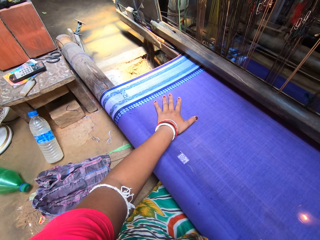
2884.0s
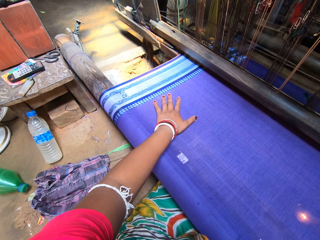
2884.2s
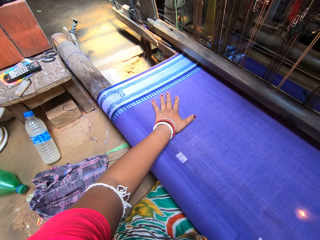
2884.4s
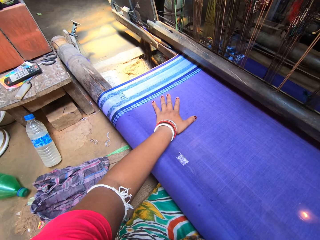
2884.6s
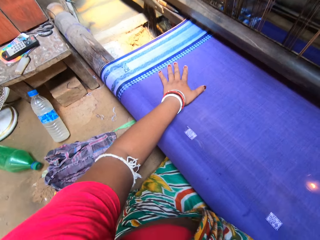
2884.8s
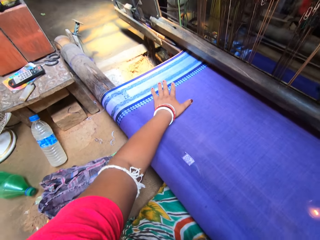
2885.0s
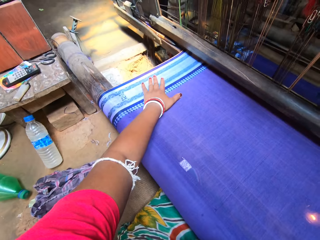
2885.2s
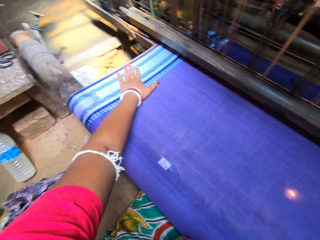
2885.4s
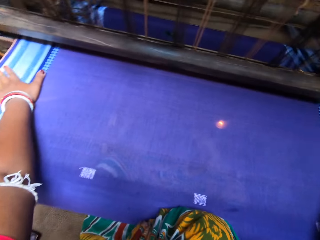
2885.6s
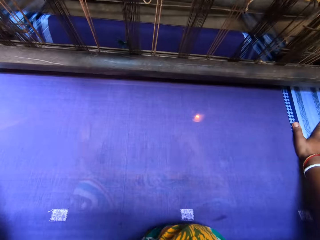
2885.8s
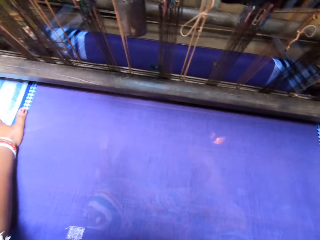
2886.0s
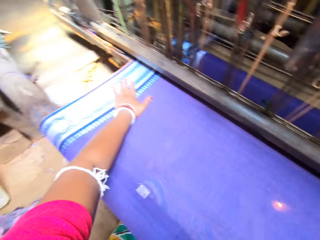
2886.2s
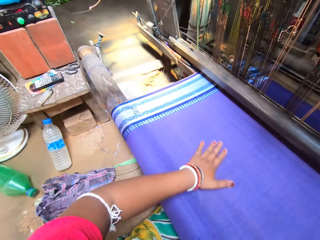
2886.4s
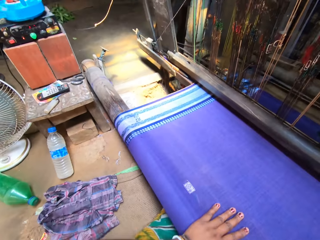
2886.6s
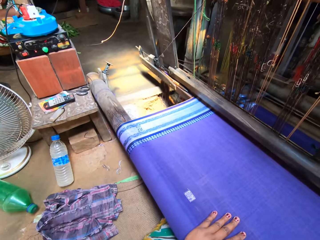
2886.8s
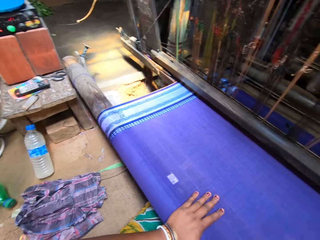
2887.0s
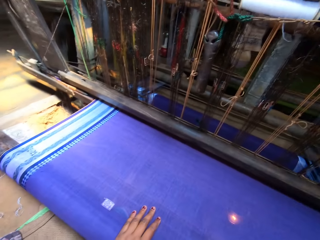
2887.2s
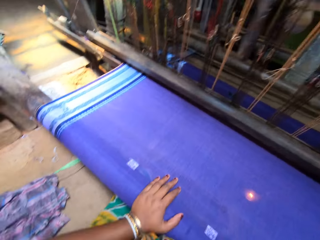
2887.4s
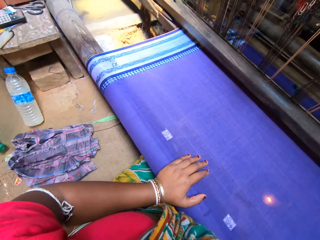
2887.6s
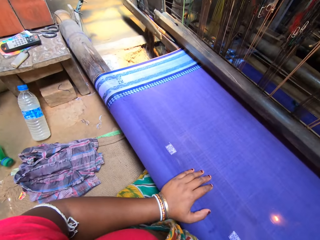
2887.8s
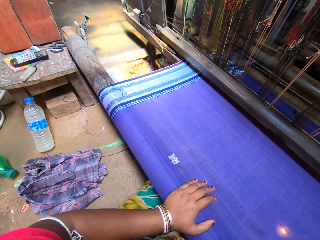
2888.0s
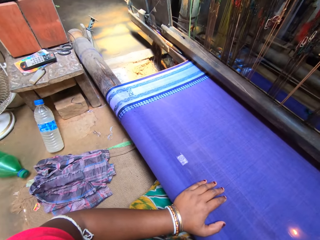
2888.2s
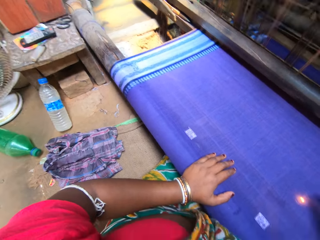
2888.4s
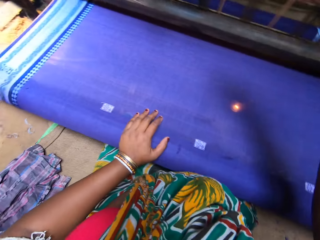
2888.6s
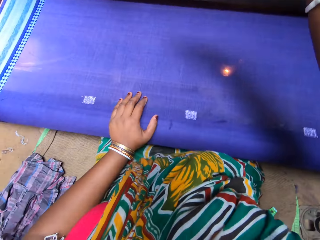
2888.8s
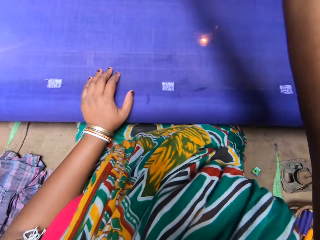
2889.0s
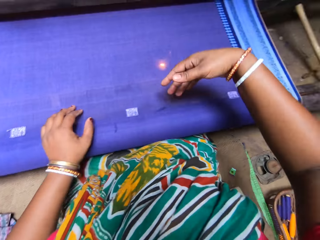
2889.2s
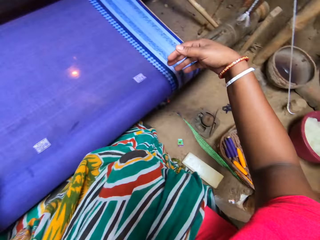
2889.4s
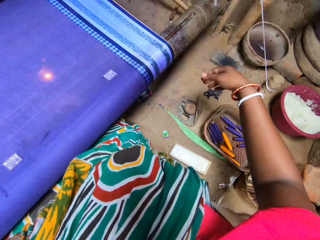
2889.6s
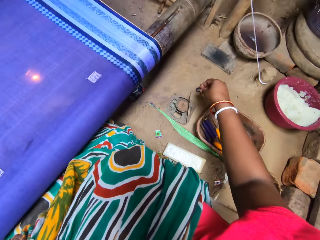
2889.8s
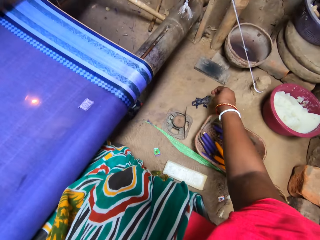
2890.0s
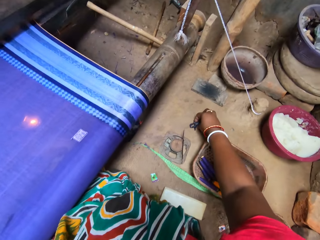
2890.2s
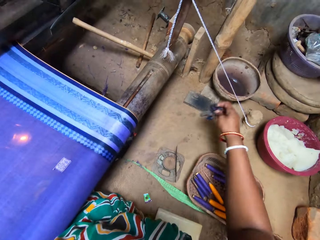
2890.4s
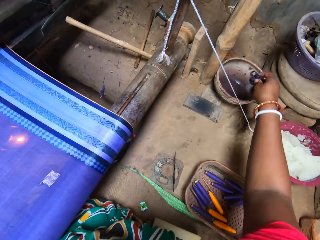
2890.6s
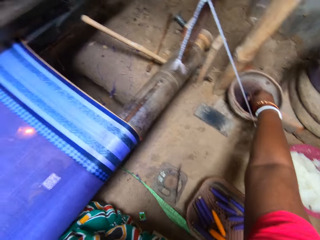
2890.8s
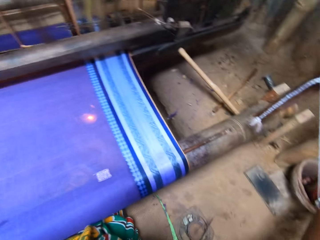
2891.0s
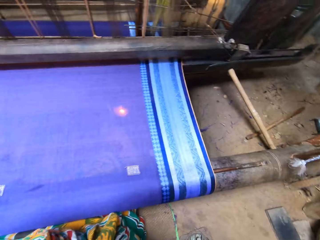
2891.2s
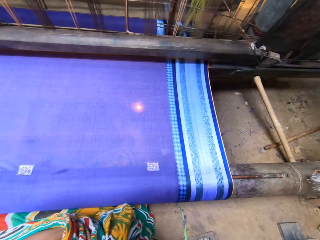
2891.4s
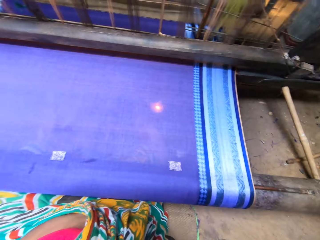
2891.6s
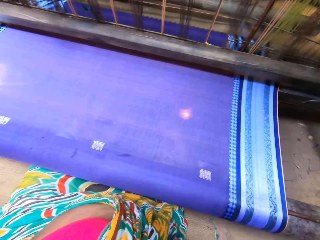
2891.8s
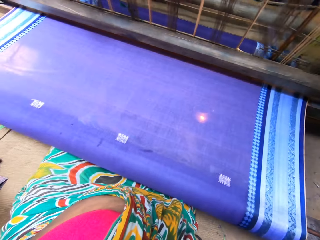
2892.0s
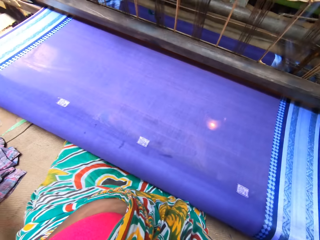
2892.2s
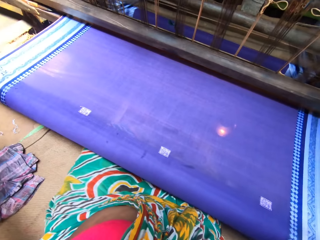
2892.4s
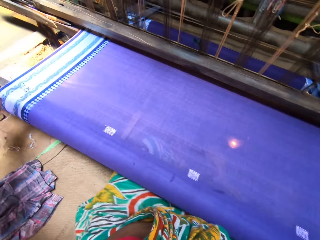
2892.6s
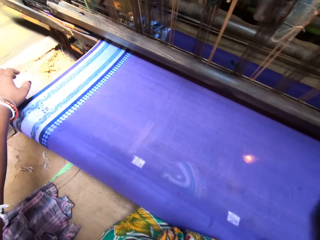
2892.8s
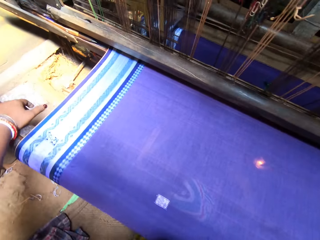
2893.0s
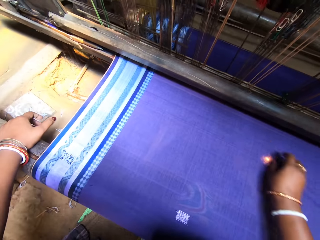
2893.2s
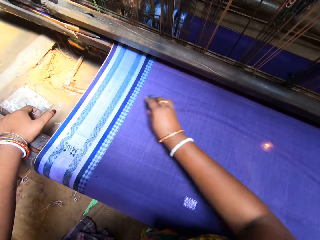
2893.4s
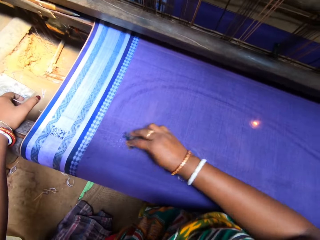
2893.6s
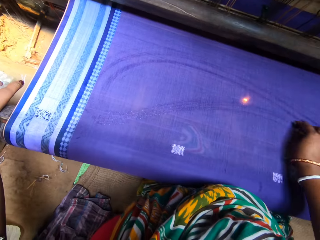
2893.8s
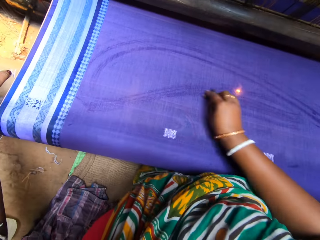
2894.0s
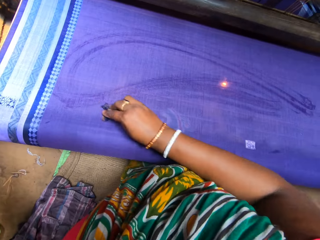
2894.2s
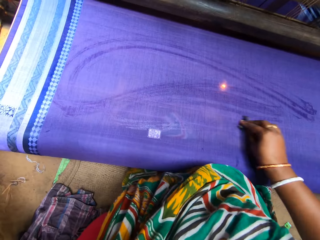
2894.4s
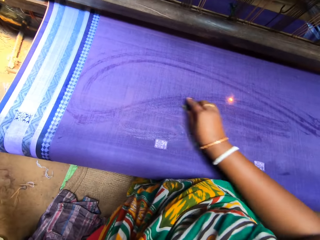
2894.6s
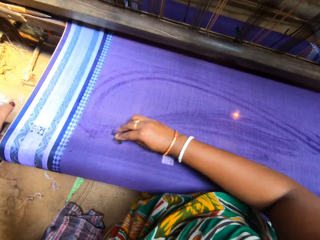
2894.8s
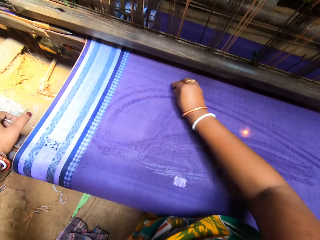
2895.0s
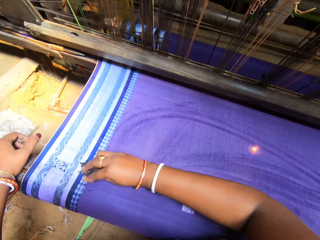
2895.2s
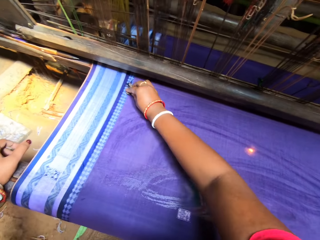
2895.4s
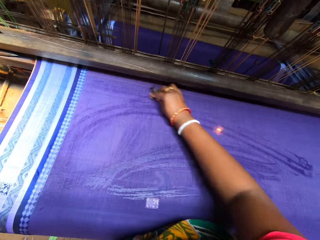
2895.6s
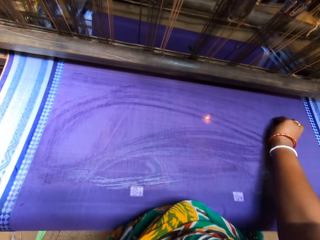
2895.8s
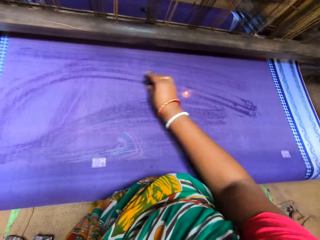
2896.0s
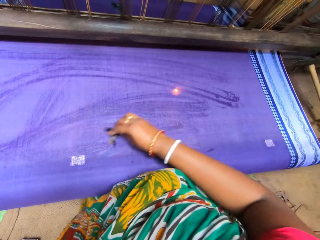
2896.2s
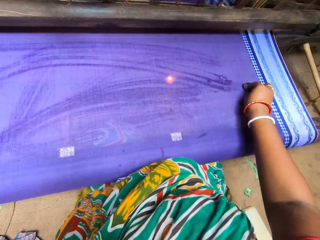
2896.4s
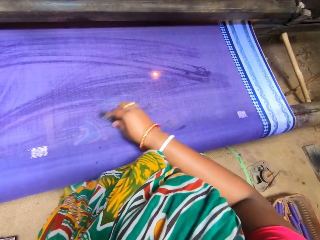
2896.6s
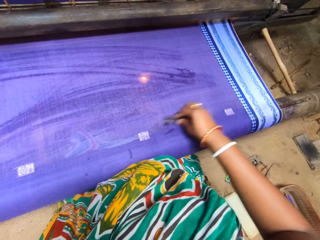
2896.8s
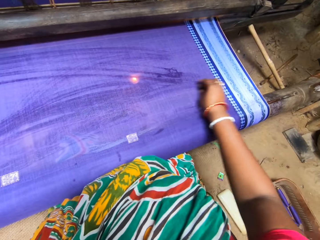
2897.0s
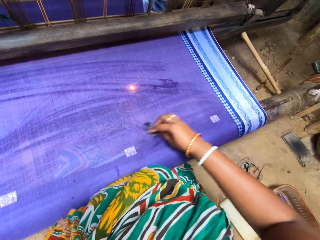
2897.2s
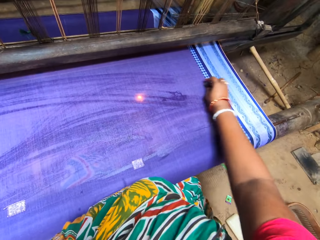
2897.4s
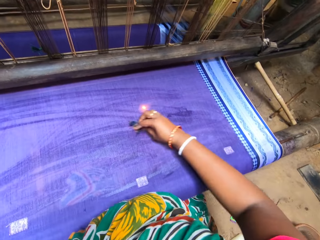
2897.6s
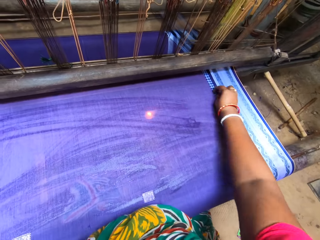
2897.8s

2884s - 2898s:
The camera wearer speaks. She moves her hand on the fabric and lifts her hands. She picks a cloth from the ground with her right hand. She dips the cloth in a bowl of water on the ground with her right hand. She puts her left hand on the fabric on the cloth roller. She rubs the cloth across the fabric with her right hand. She spreads water on the fabric.

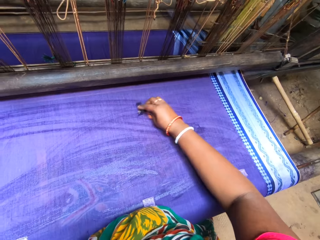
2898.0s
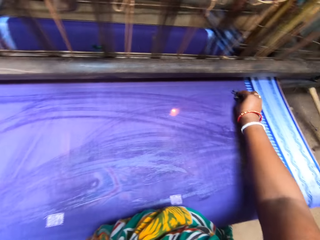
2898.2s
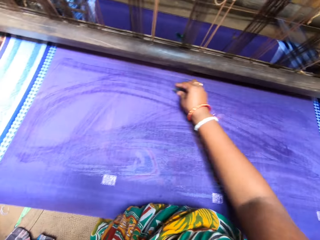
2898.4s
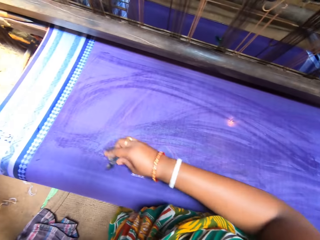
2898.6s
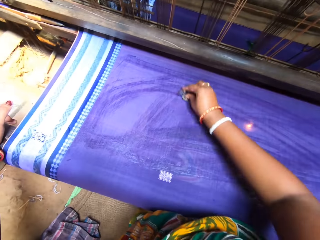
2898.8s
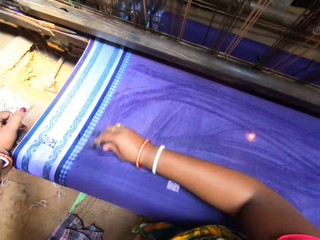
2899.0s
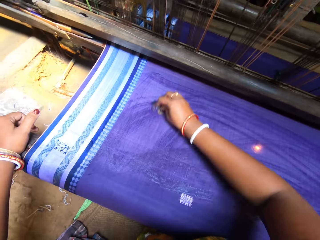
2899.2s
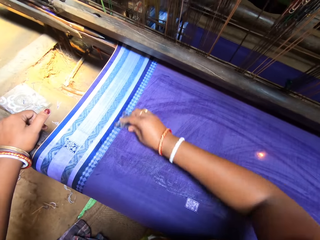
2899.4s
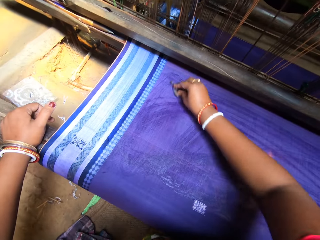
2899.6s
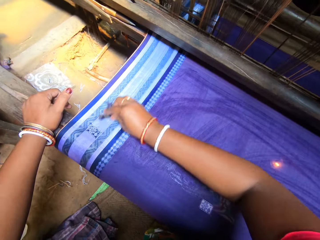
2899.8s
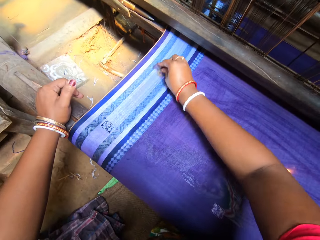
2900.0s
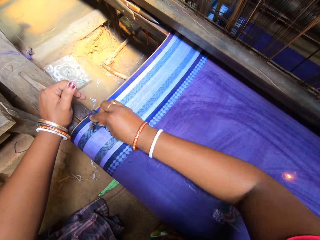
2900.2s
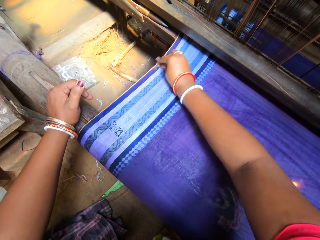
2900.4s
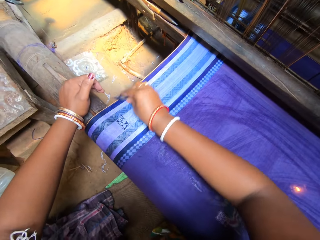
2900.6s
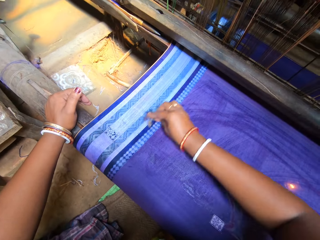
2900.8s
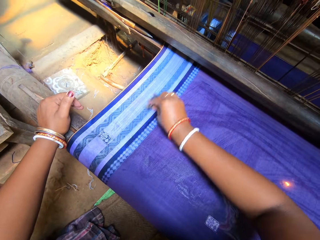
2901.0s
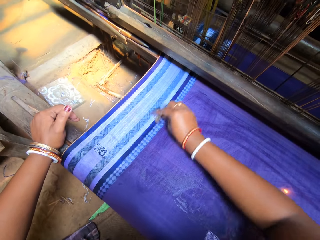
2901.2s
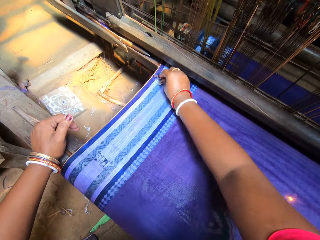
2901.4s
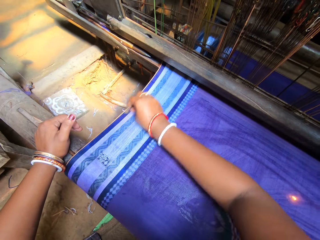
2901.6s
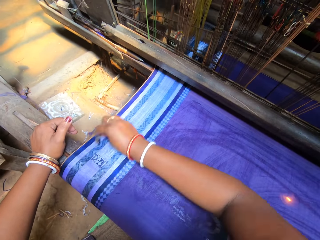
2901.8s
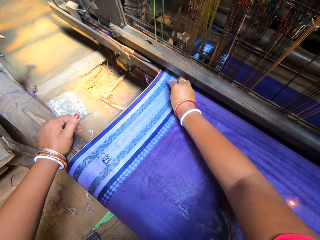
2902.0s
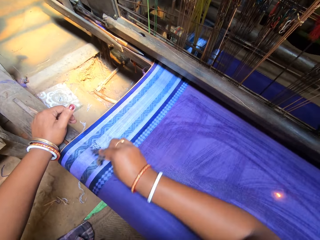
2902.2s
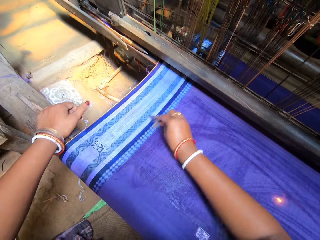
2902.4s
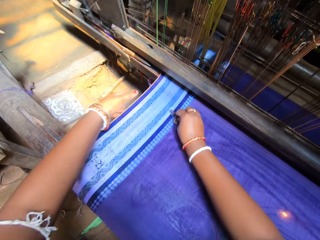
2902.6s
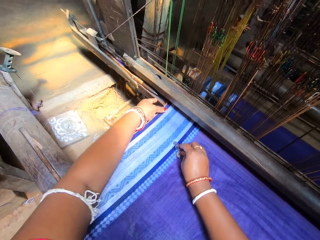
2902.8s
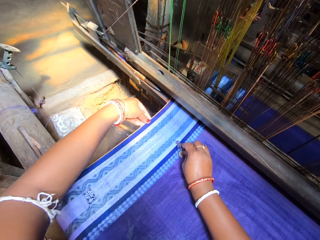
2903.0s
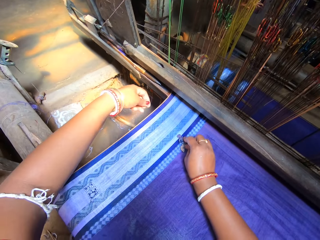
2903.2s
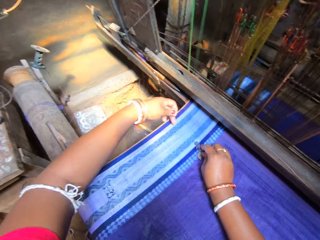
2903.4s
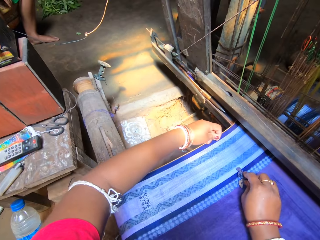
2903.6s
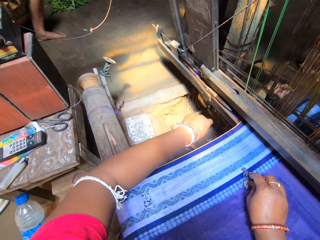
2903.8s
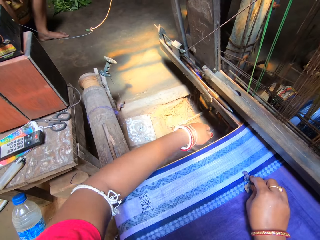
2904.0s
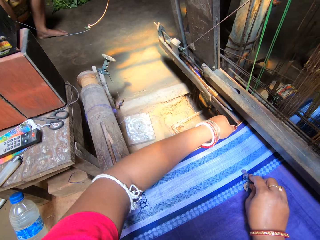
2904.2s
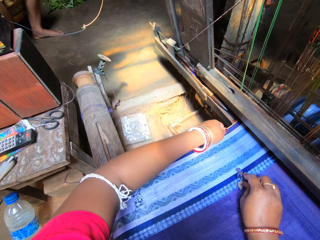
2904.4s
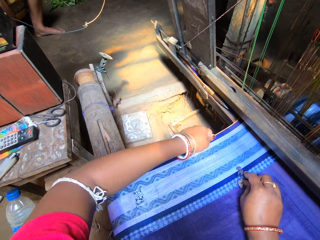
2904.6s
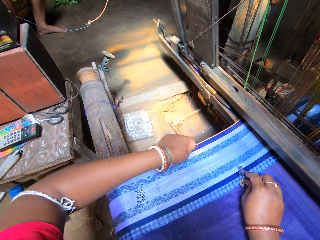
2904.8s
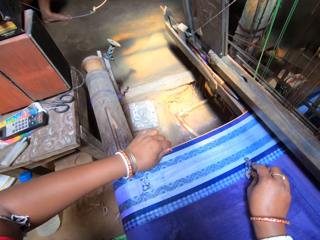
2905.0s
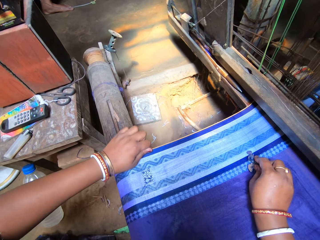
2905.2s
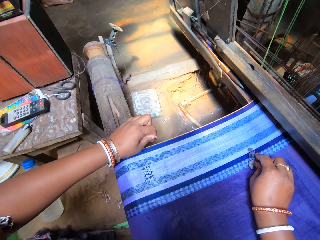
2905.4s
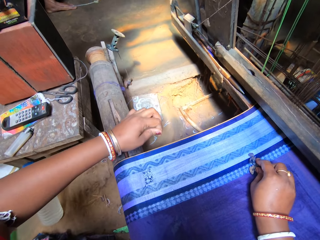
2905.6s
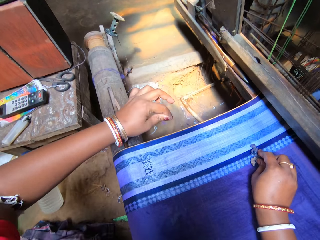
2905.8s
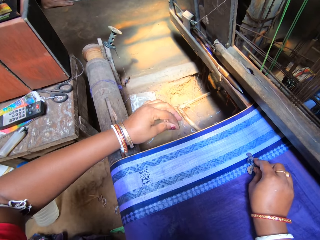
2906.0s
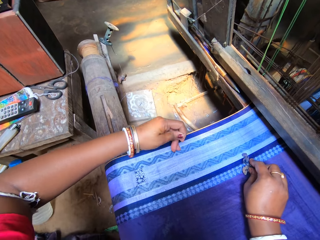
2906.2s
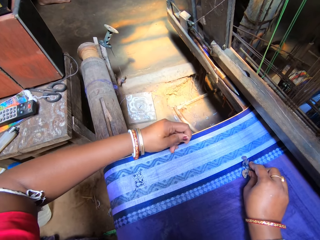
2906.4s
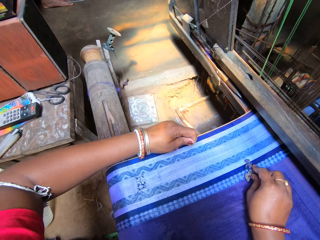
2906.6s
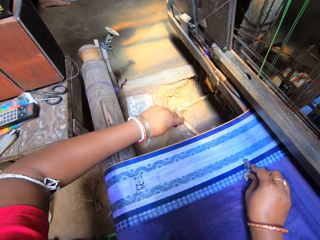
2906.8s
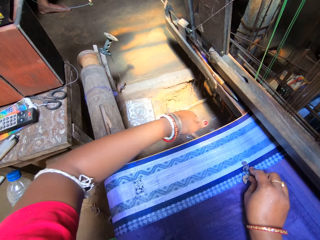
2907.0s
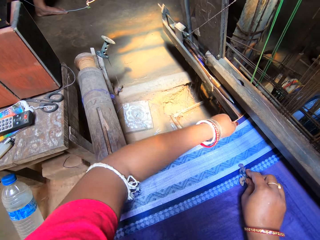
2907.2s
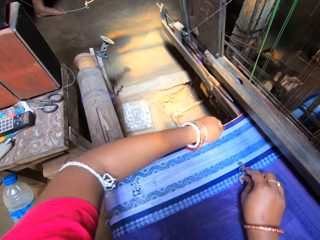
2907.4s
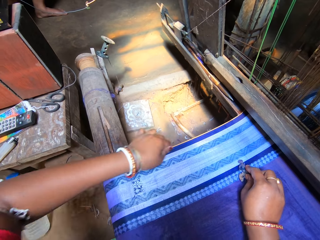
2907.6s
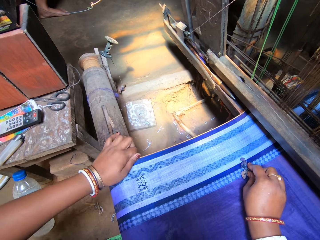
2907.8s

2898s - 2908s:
The camera wearer slides her left hand across the fabric. She removes dirt on the fabric.
